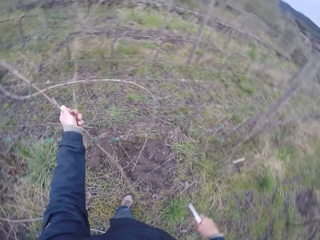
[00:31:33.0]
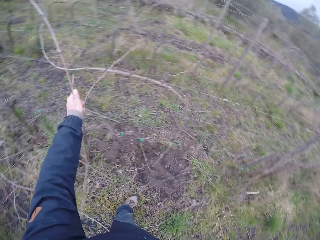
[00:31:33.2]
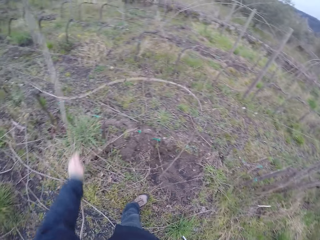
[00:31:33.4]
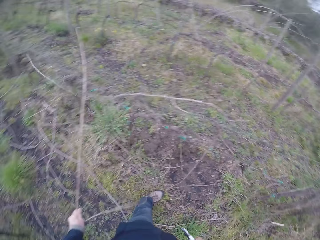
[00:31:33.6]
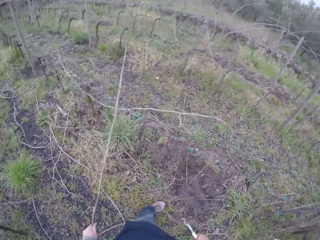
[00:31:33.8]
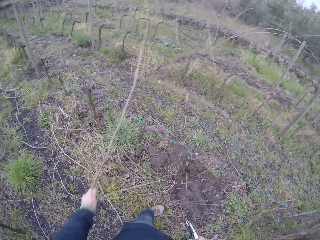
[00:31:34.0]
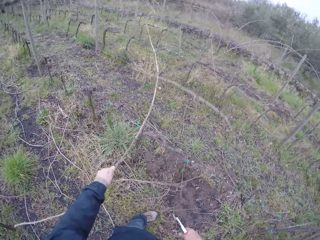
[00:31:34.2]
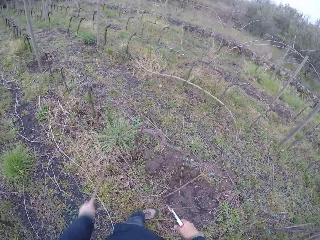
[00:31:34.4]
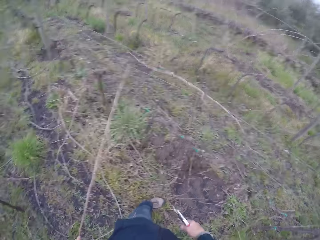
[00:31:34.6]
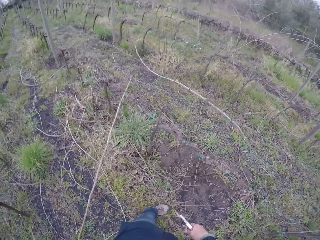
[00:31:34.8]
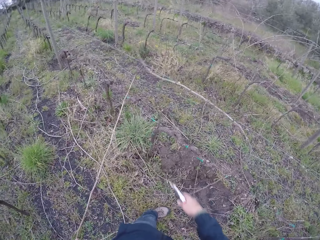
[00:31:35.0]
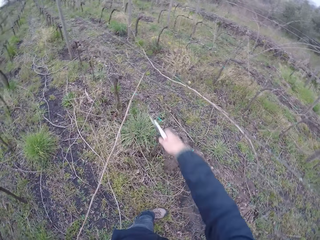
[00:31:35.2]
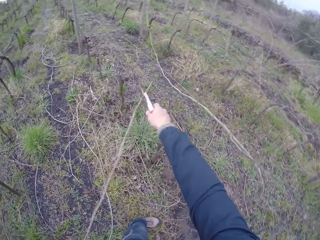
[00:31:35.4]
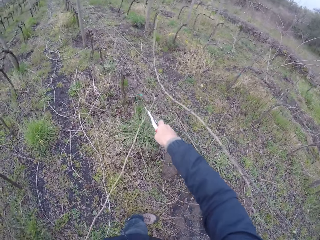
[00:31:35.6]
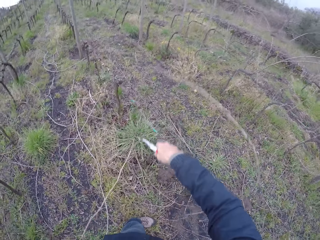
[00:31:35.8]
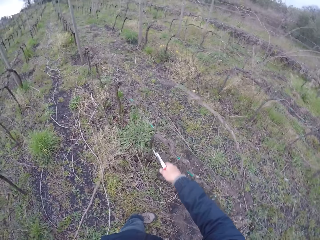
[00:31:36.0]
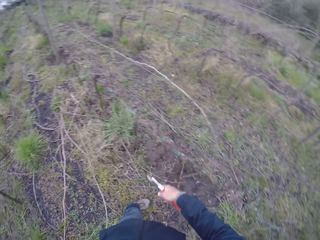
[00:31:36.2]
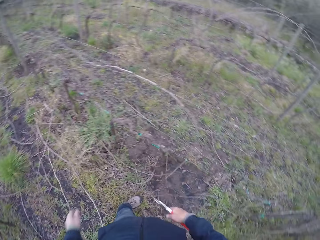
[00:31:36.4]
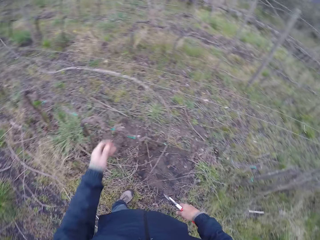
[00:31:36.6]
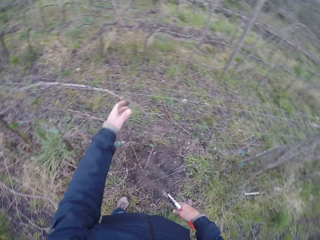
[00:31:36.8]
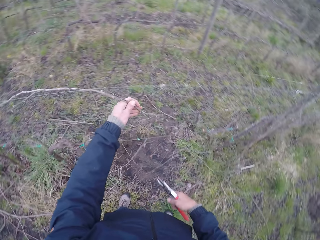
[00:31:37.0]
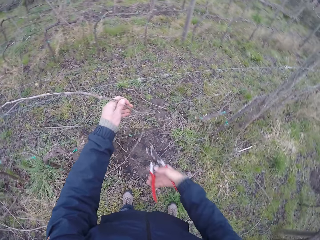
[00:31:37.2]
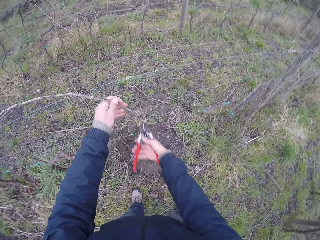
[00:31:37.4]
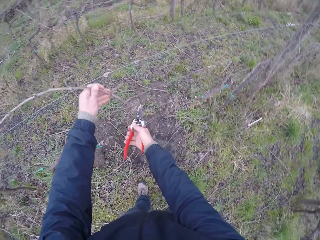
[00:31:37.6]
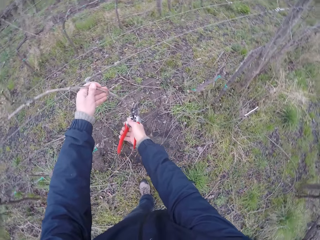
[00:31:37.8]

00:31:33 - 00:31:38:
The camera wearer cuts the tree branch with the pair of secateurs in her right hand. She puts down the branches. She pulls a tree branch with her left hand. She picks the branches. She cuts the tree branch with the pair of secateurs in her right hand.

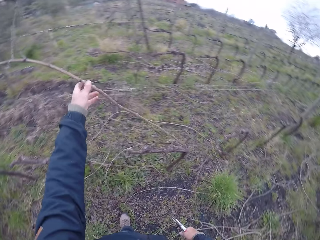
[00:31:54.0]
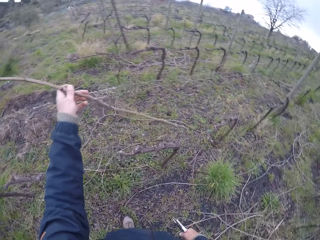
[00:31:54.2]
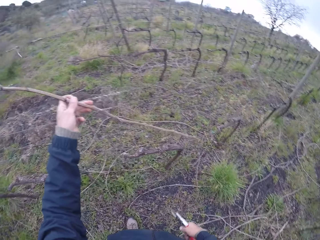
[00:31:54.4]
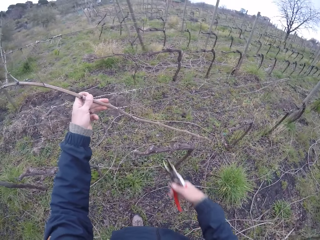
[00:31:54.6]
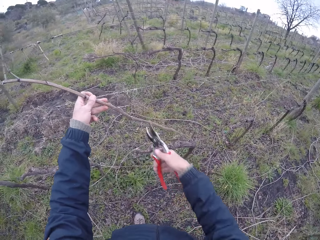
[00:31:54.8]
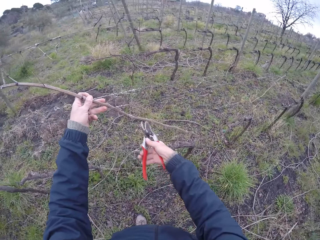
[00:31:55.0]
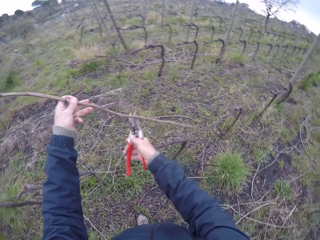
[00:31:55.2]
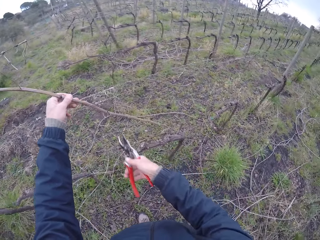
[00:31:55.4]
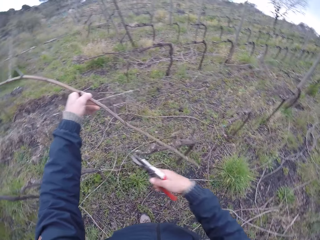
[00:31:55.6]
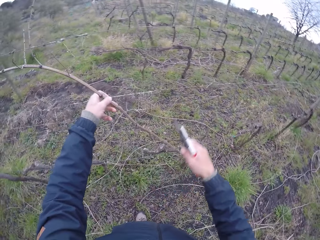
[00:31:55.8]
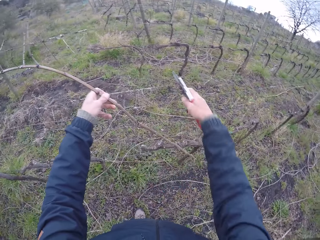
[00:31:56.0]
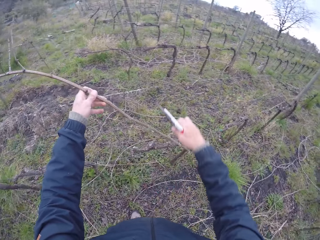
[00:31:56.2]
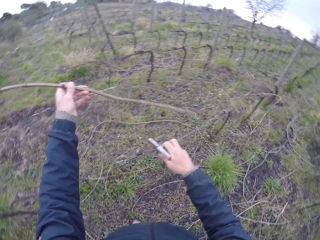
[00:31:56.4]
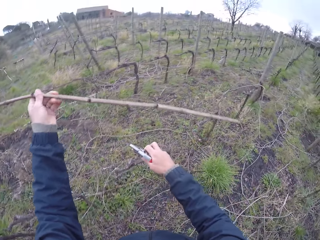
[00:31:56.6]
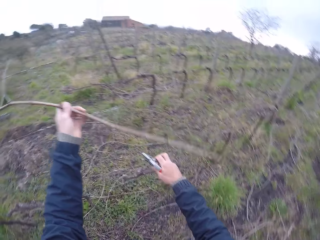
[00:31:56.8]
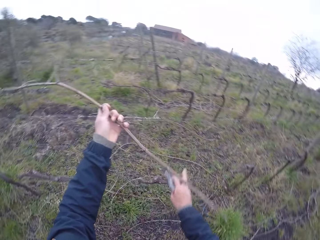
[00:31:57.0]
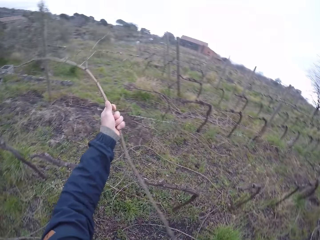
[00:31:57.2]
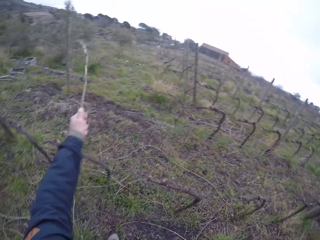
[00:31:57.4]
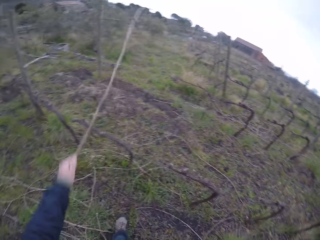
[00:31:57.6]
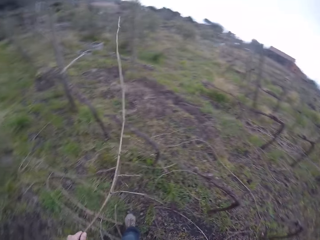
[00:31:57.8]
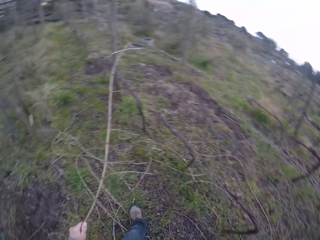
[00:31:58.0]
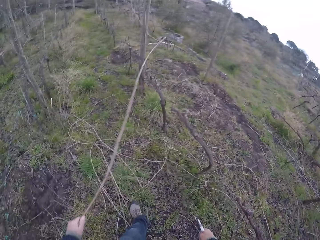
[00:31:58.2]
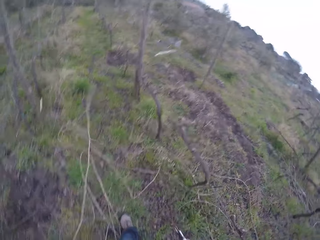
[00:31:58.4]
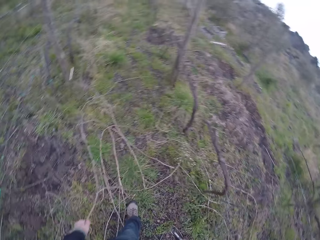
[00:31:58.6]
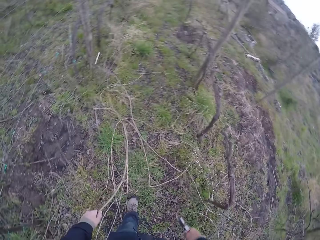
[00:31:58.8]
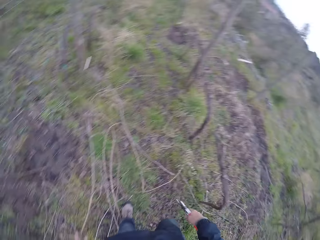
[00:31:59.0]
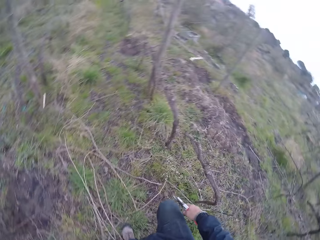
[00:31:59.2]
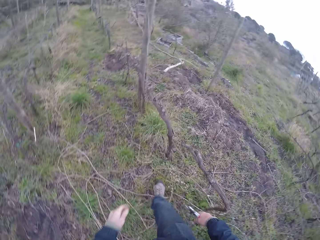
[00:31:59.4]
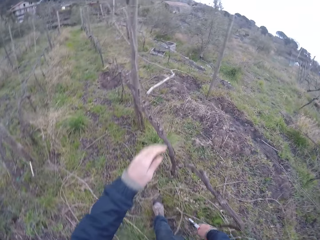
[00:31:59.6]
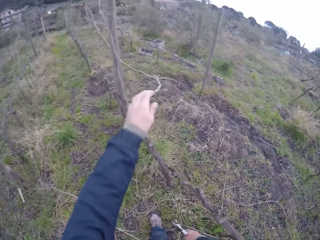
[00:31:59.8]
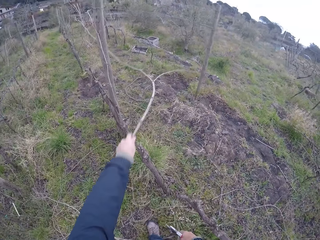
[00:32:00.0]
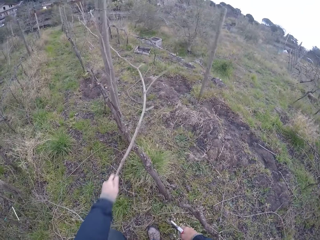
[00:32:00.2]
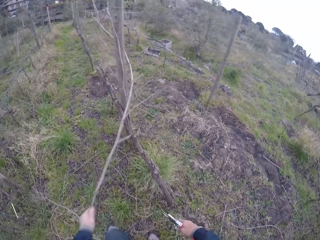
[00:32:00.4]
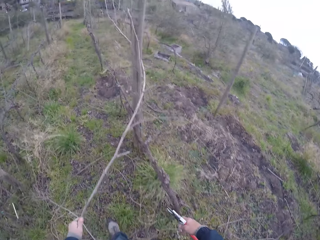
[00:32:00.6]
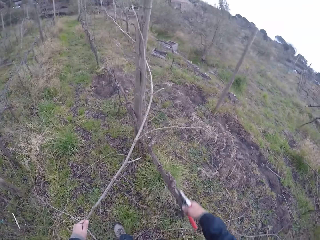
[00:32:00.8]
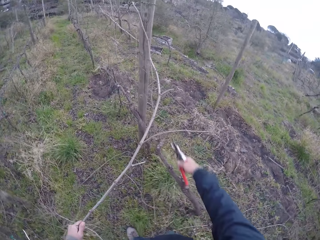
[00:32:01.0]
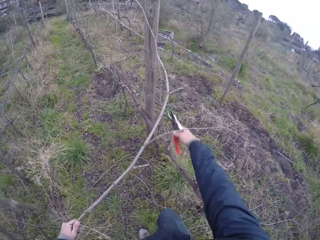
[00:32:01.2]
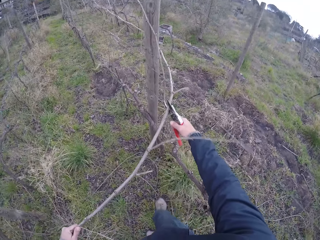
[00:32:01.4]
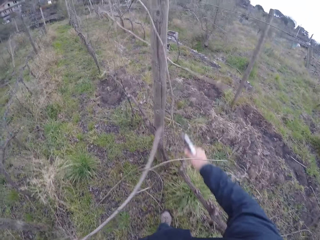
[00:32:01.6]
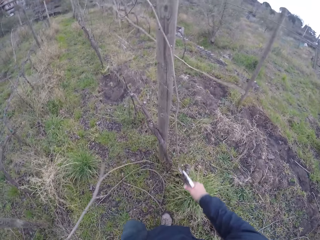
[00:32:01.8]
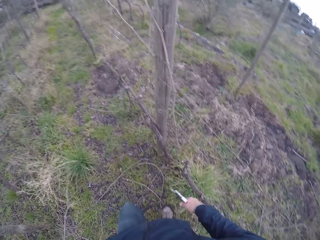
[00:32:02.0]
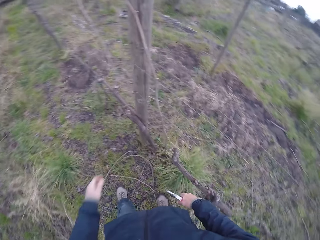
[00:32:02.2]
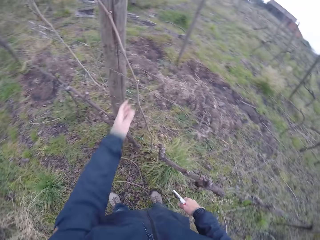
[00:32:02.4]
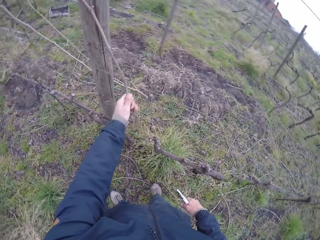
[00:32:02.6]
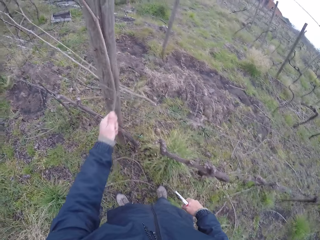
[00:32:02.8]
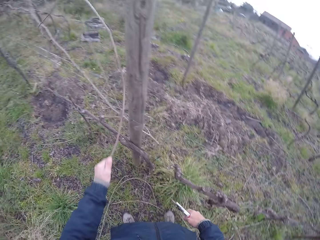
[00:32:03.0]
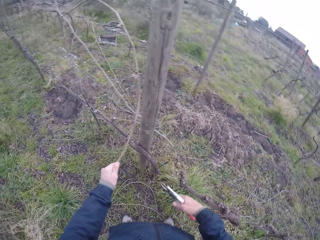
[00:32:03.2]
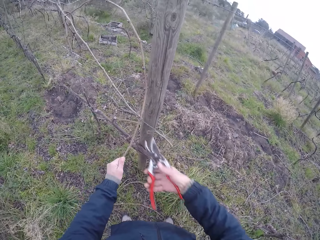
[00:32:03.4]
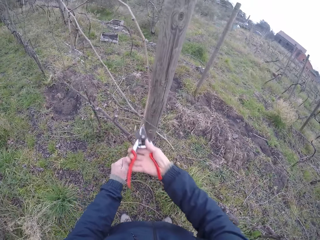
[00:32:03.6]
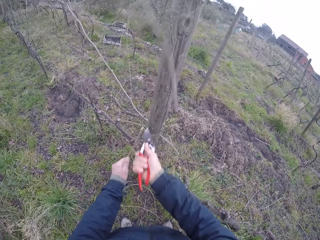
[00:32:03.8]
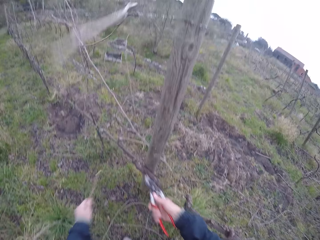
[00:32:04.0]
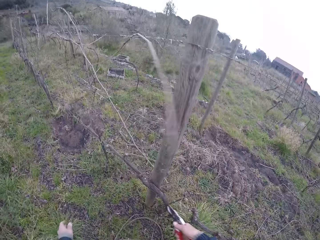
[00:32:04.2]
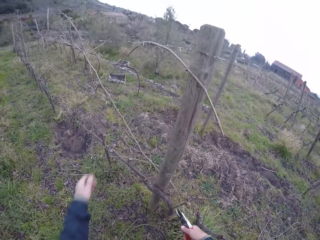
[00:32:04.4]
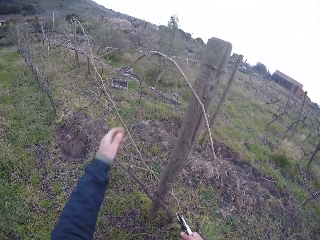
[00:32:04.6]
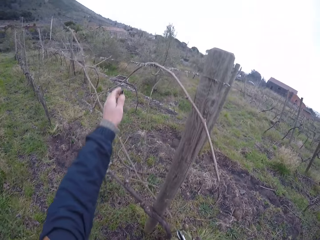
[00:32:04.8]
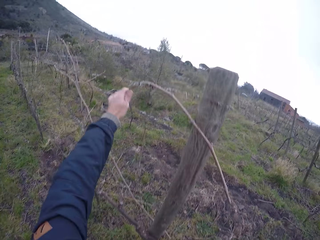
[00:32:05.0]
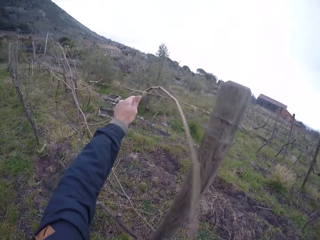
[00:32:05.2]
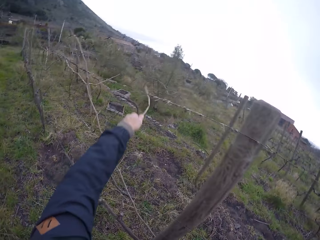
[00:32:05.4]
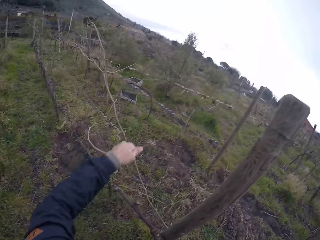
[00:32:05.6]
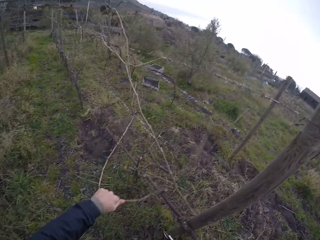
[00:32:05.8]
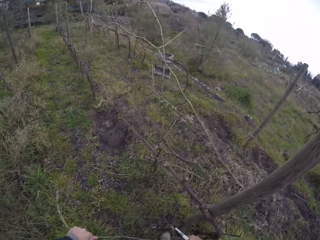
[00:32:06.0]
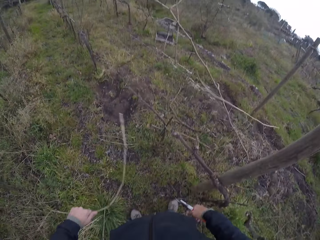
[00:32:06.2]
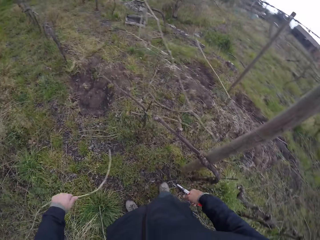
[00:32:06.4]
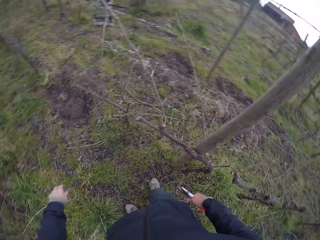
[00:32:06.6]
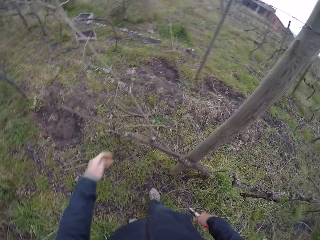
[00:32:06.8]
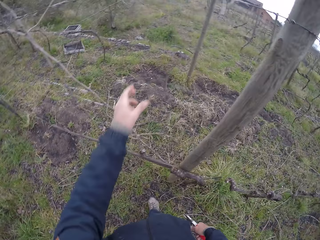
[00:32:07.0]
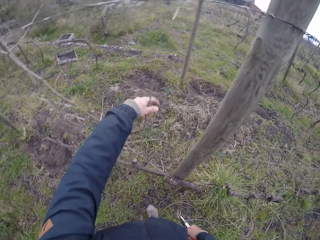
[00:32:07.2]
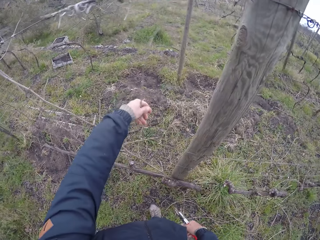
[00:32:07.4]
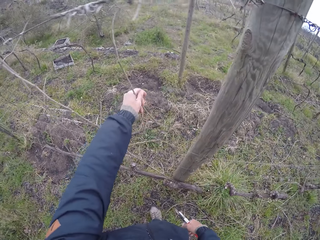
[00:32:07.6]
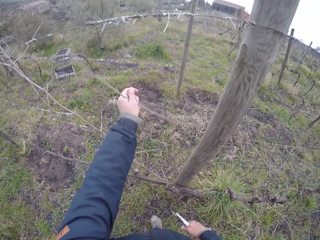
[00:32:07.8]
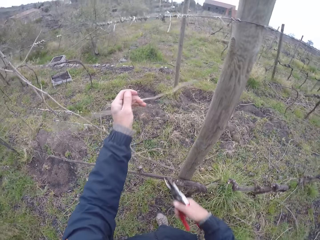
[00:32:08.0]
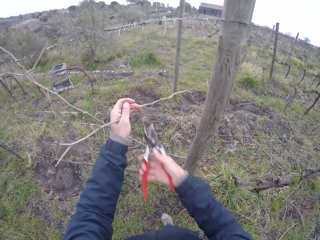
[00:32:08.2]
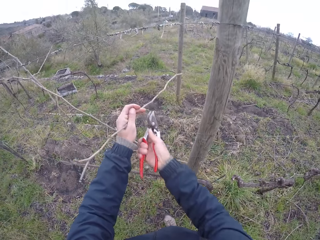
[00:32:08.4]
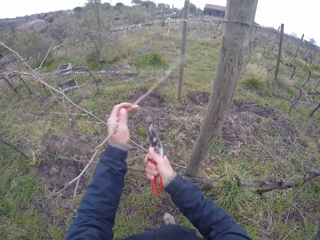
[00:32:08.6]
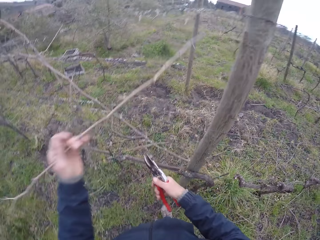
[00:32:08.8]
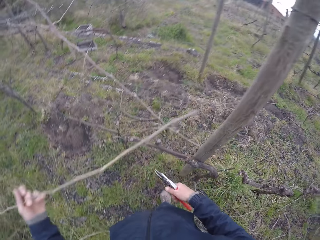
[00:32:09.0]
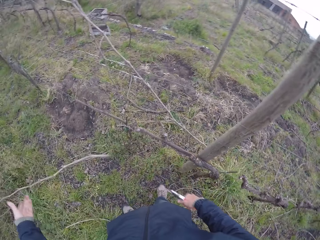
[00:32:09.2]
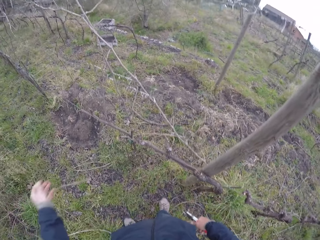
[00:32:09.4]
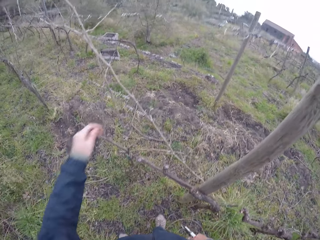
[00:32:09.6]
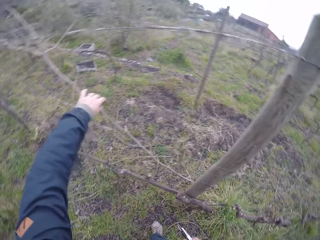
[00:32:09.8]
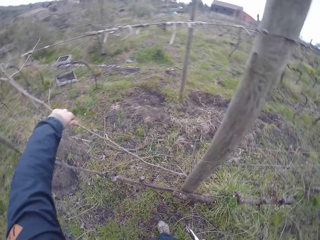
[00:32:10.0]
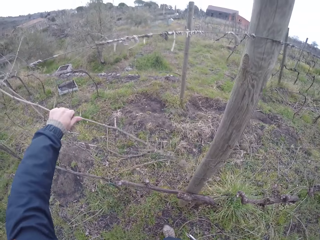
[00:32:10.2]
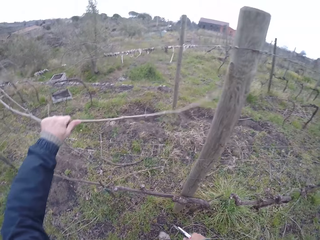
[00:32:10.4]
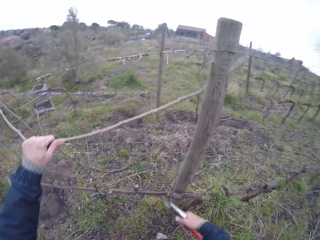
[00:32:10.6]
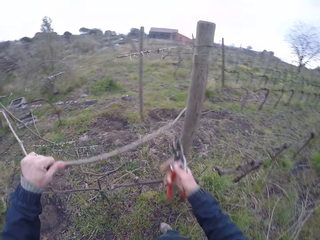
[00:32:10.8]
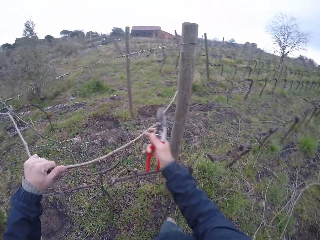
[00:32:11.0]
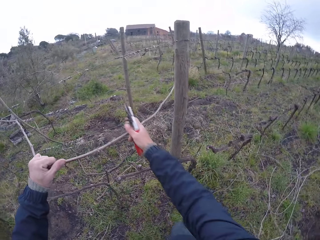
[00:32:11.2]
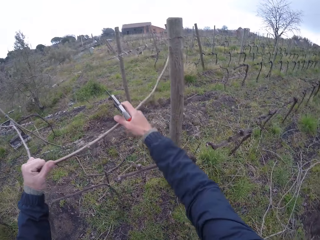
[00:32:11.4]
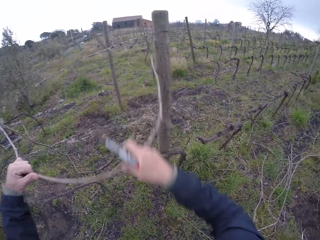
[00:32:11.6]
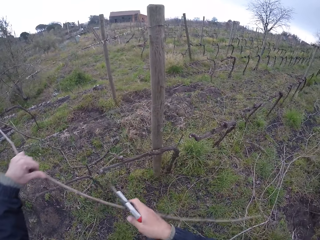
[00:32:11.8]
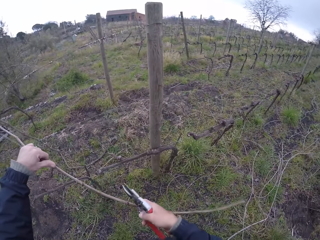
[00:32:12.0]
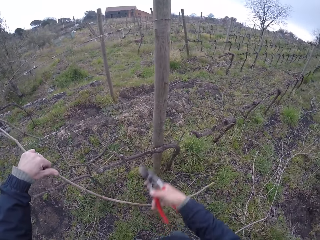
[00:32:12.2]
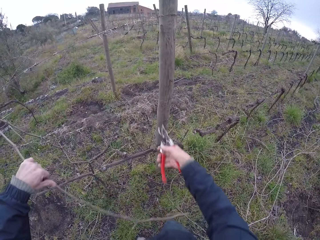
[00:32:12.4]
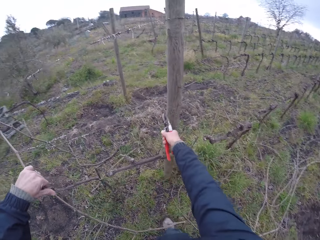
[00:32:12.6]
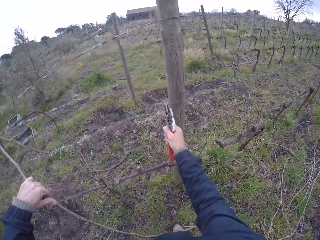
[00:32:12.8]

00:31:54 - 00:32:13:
The camera wearer touches the stick. He moves the hand. He hits the secateurs on the fence. He pulls the wire fence with his right hand and moves the twig on the wire fence with his right hand. He pulls the twig on the wire fence with his left hand and drops the twig in his left hand on the ground. He steps forward. He pulls a twig on the wire fence with his left hand. He cuts the twig in his left hand with the pliers in his right hand and drops the twig in his left hand on the ground. He pulls the stick. He holds a twig on the wire fence with his left hand. He cuts the twig in his left hand with the pliers in his right hand. He drops the twig in his left hand on the ground. He pulls a twig on the wire fence with his left hand. He drops the twig in his left hand on the ground. He pulls the stick. He picks a twig from the wire fence with his left hand. He cuts twine from the twig with the pliers in his left hand. He drops the twig in his left hand on the ground. He pulls a twig on the wire fence with his left hand. He pulls the twig on the wire fence with his left hand. He moves the stick.
